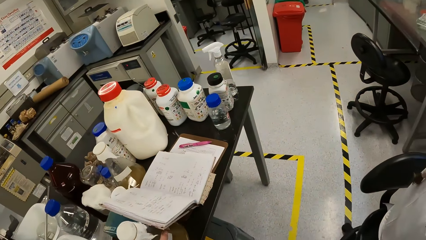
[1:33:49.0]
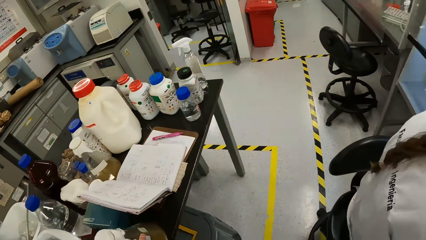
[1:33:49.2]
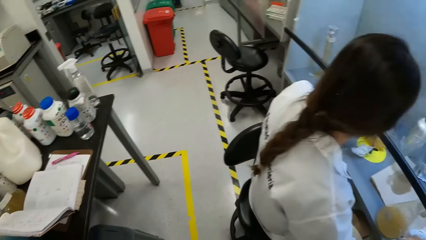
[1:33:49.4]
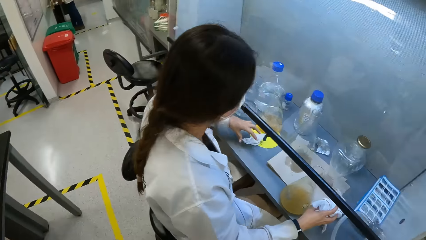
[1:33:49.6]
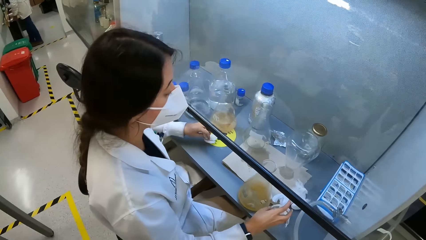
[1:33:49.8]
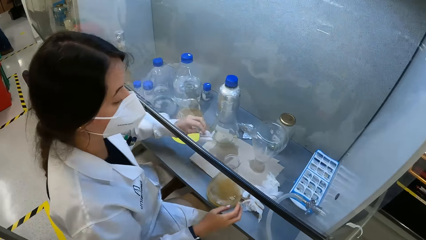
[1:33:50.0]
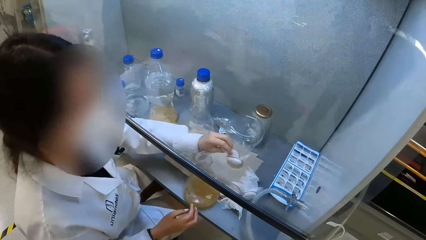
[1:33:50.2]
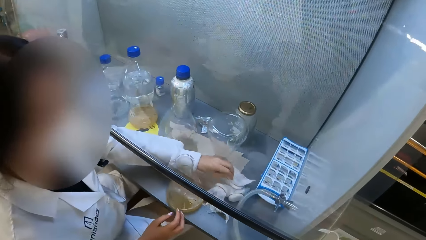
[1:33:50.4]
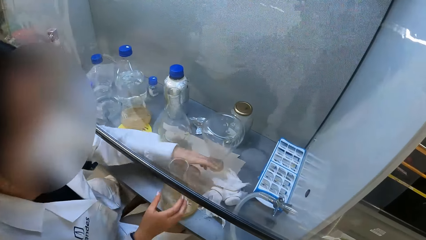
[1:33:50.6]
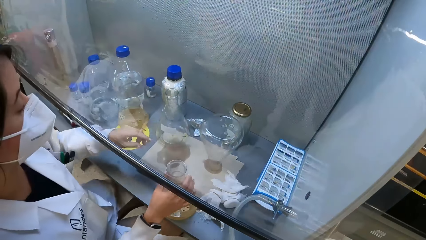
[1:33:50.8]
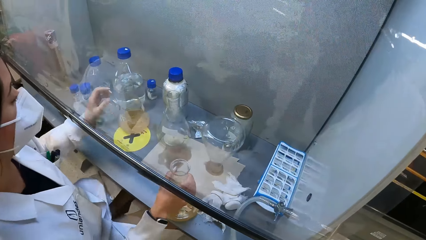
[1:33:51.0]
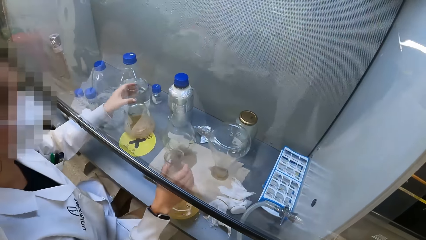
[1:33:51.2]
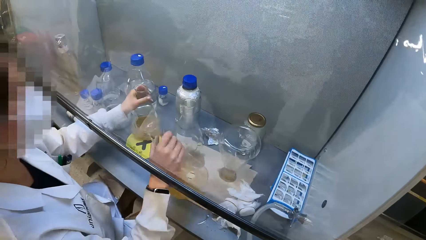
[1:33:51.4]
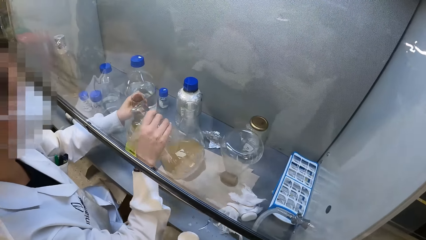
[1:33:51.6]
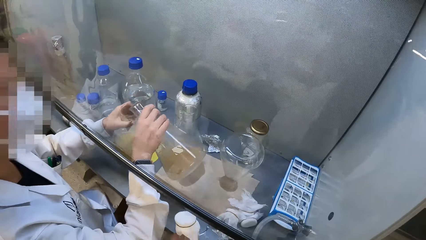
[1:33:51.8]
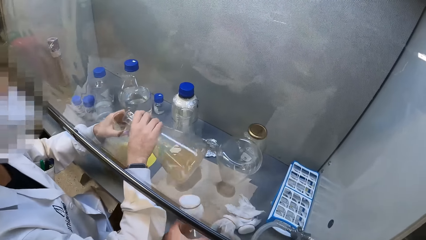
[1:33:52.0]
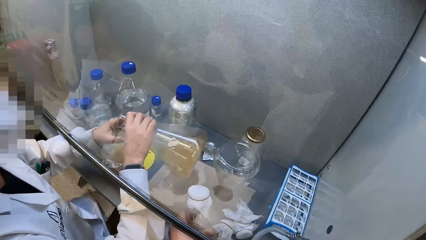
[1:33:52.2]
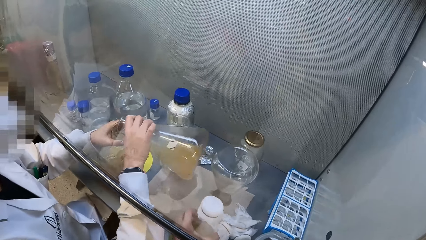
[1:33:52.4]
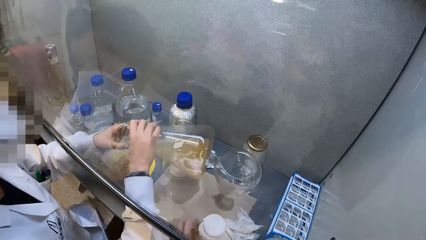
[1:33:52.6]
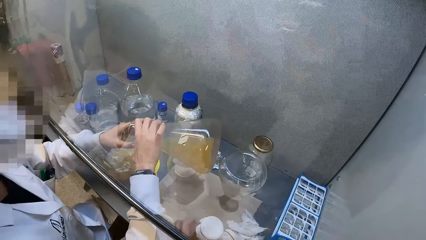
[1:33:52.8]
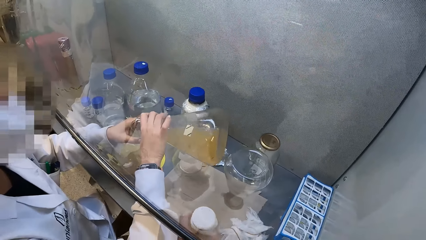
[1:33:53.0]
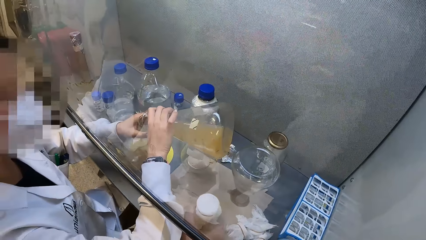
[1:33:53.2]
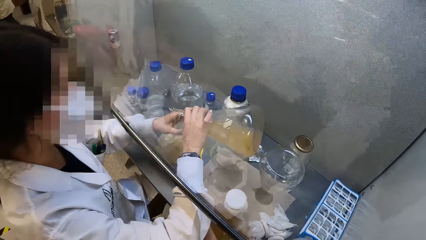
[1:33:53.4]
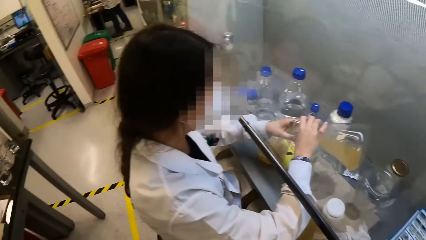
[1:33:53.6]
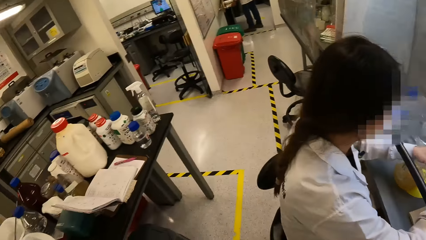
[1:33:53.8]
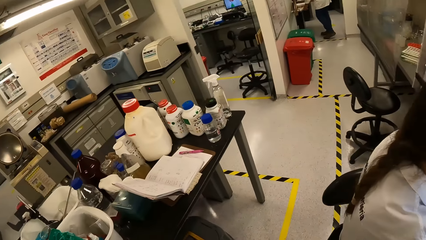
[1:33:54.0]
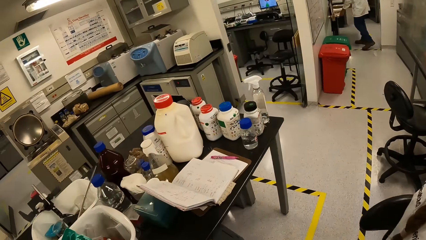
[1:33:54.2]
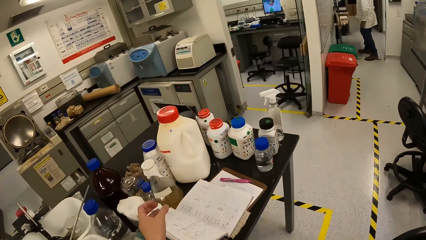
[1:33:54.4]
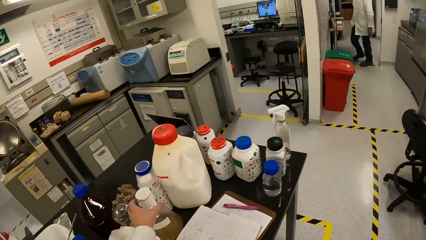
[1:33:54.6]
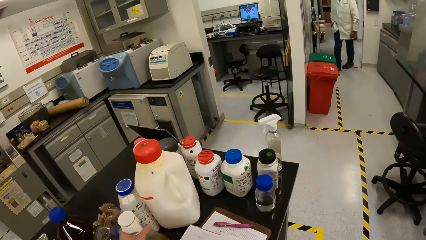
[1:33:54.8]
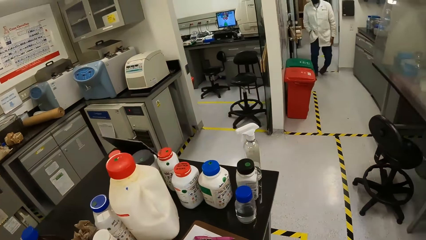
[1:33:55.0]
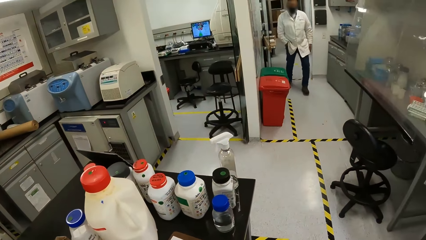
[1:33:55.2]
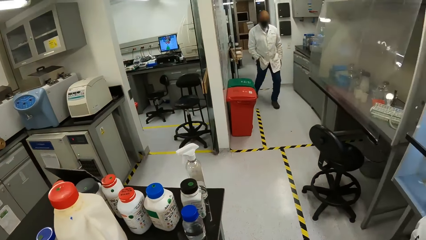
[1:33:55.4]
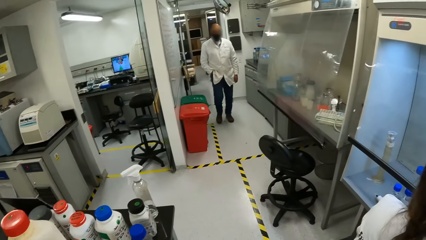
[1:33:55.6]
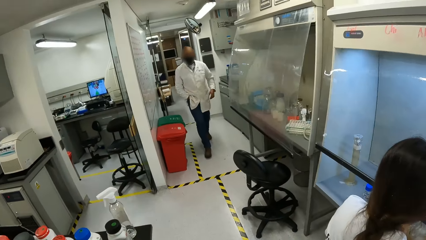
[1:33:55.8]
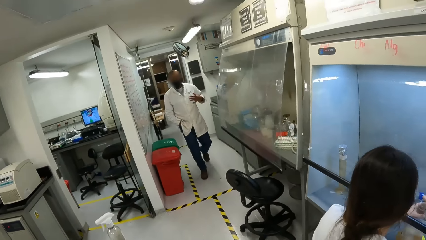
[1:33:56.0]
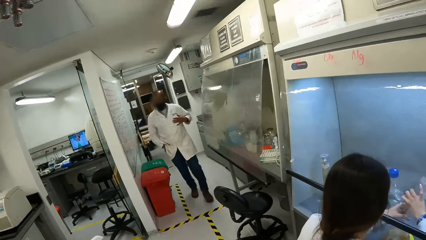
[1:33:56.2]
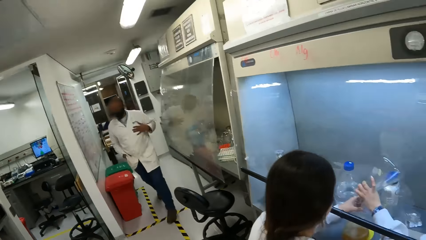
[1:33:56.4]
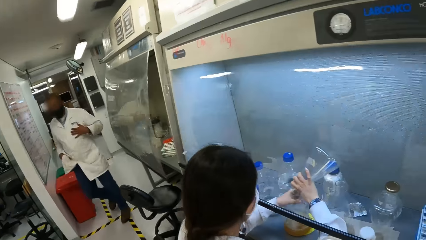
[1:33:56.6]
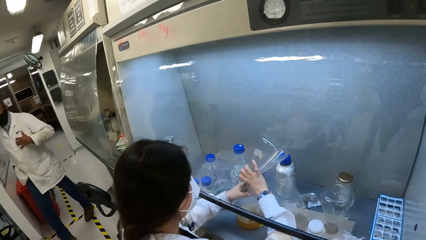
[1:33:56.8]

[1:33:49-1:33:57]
The camera wearer picks up a lab beaker. The woman picks up a cover and puts the napkin with other napkins. She picks up a lab beaker with the right hand, picks up a lab beaker with the left hand and pours a liquid in a lab beaker. The camera wearer puts the lab beaker in the laminar flow cabinet. They pick up a lab beaker and look at a man.

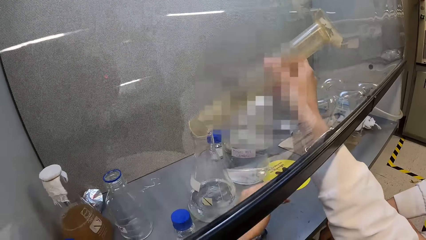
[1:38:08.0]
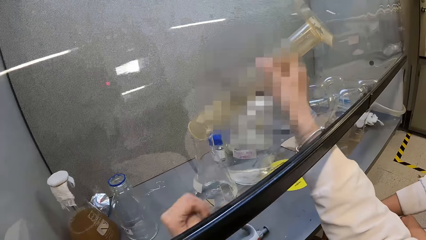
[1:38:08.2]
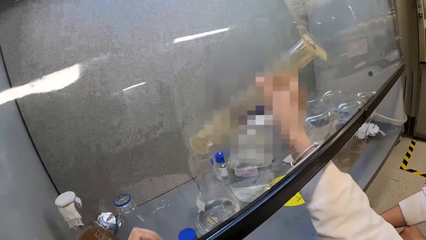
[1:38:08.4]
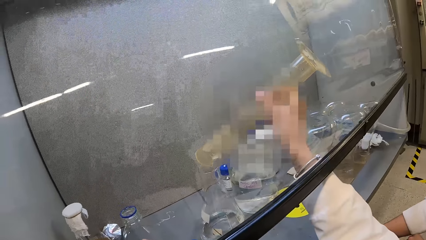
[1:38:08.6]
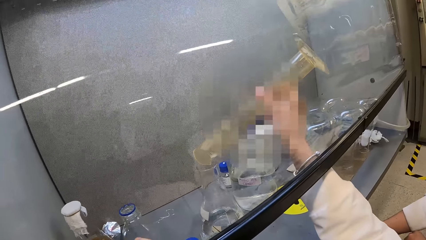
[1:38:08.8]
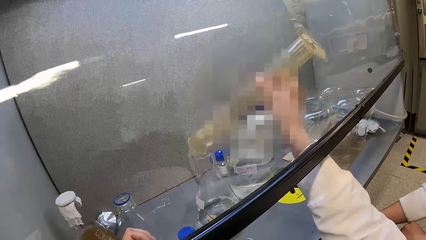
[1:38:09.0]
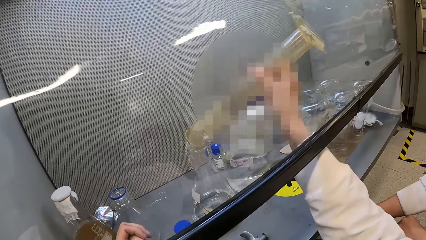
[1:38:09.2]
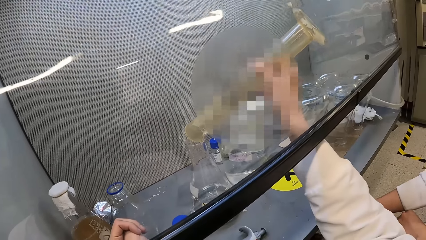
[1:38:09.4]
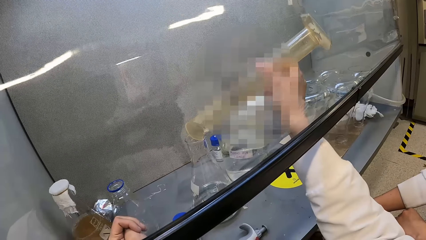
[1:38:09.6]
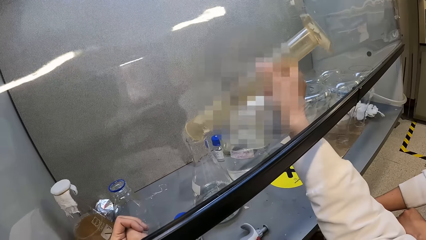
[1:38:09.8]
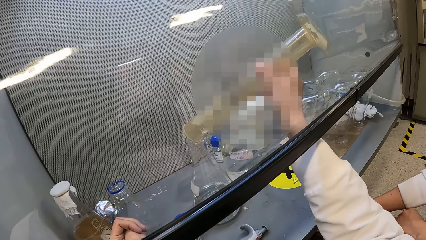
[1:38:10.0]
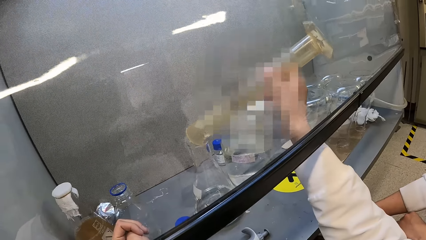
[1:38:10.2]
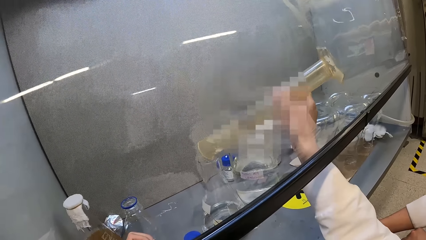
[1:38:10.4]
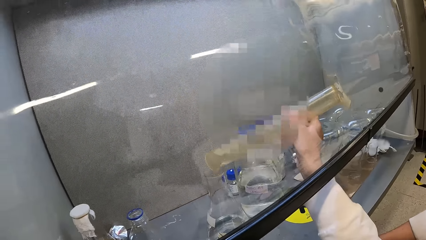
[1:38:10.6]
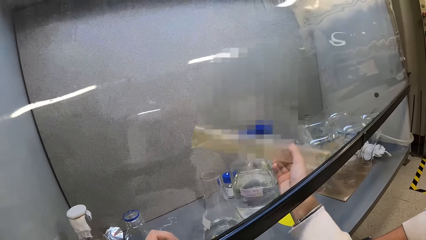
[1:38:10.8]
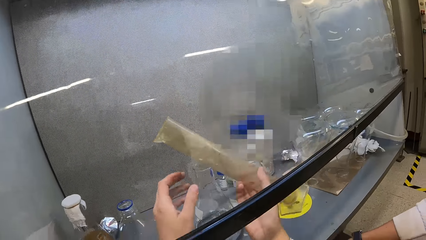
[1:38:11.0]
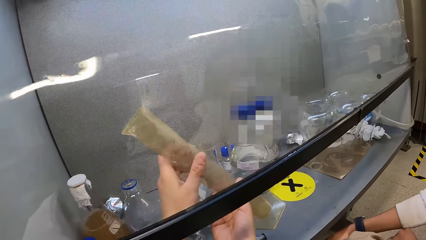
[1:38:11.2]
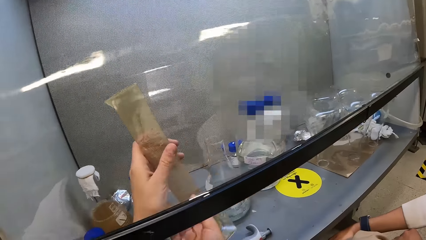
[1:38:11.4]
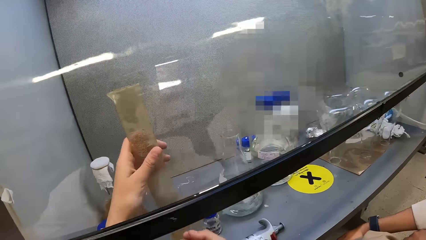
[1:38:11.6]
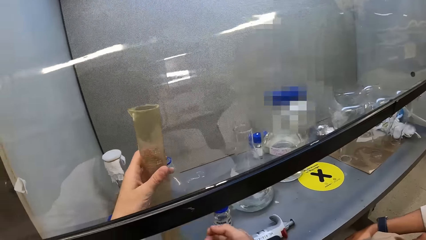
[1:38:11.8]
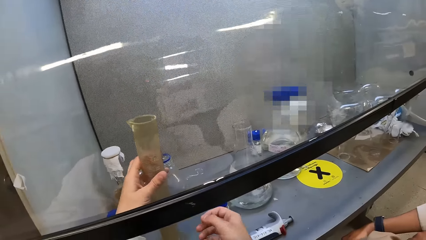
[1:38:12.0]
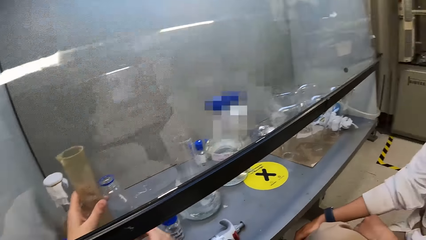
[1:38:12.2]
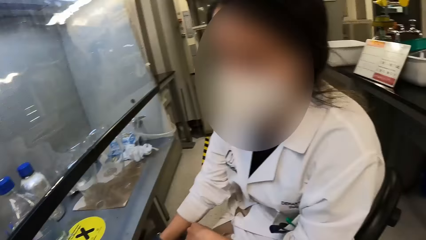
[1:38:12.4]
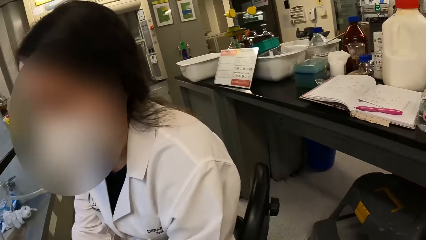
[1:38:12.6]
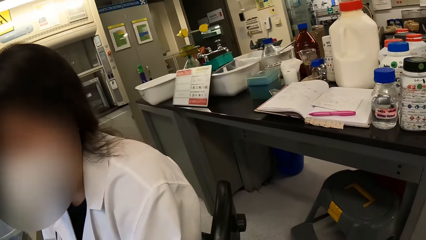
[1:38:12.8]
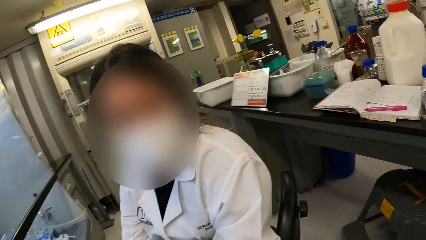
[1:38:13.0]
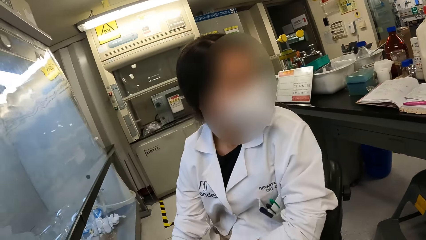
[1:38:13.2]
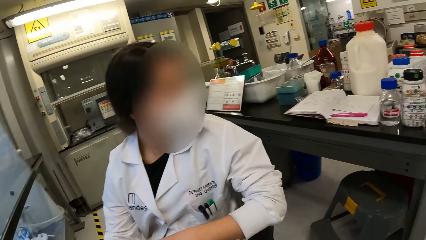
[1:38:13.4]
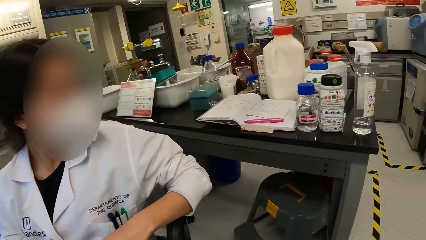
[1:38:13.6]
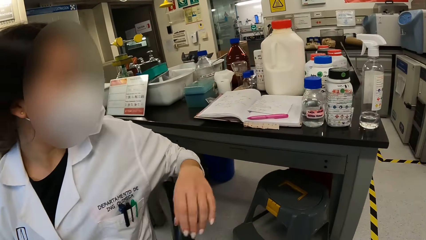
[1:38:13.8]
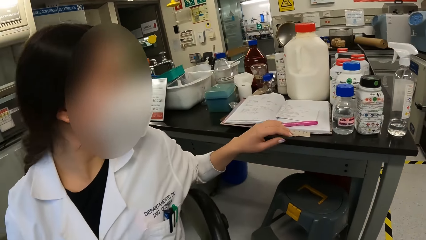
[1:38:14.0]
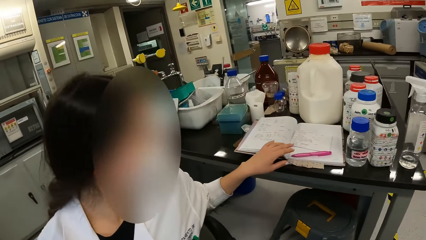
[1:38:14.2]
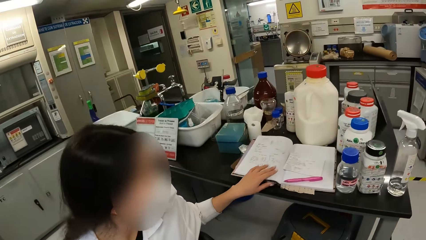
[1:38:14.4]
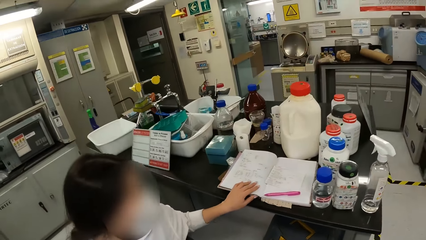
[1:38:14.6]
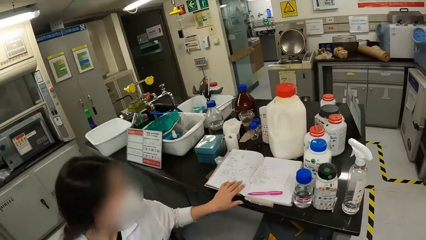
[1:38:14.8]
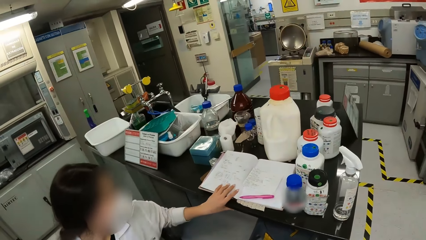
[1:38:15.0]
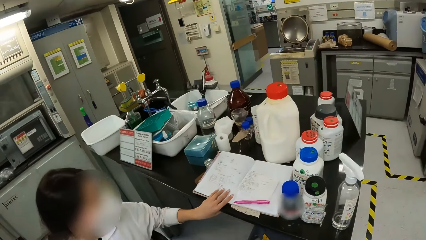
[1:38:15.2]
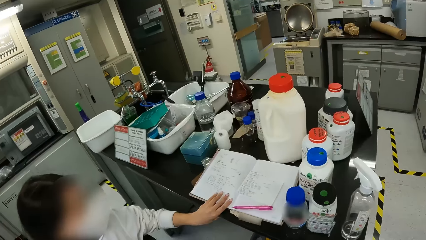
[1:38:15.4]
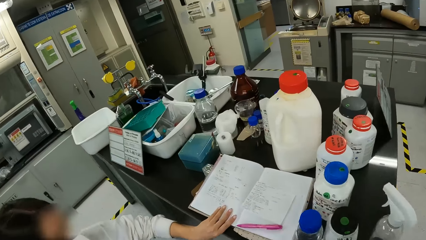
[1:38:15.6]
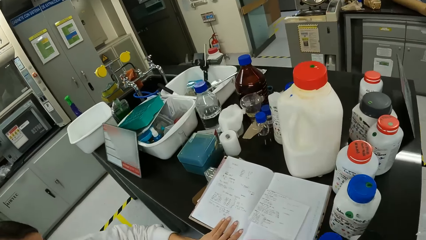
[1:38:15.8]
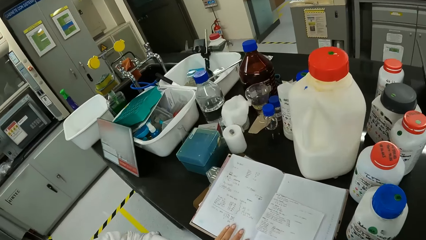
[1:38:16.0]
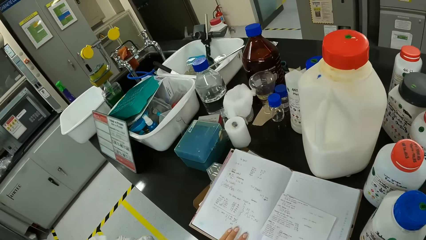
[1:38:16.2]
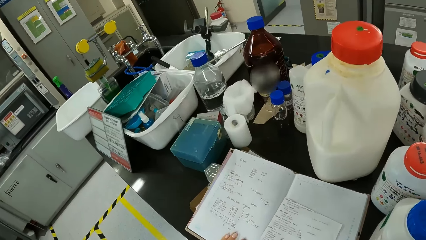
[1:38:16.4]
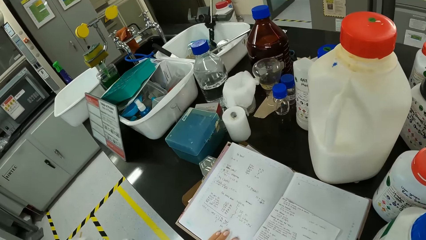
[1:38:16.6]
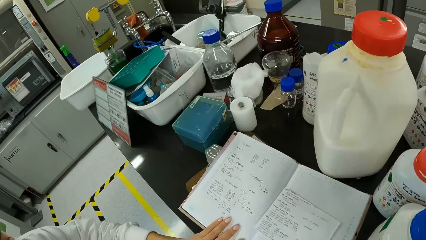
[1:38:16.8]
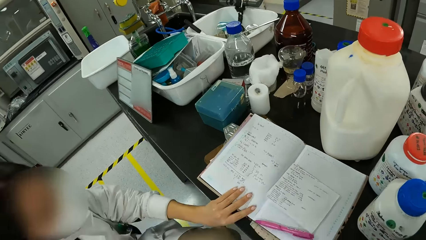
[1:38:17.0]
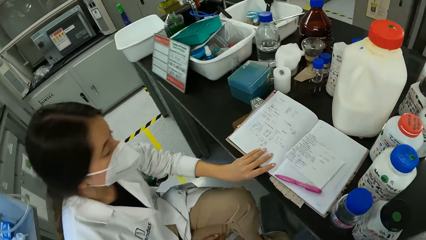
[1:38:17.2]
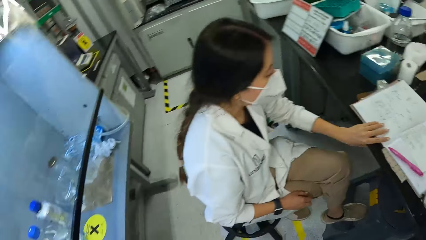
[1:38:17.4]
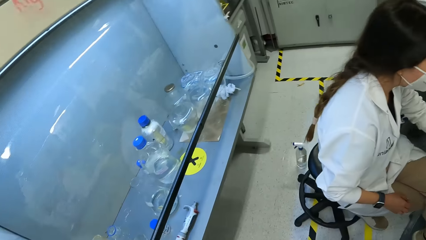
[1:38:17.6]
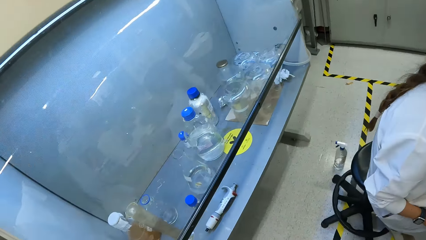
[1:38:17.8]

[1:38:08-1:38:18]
The camera wearer shakes a pipette and puts down the pipette. They talk to a lady and look around a room. The lady holds a book and touches the book. The camera wearer walks around a room and reads the book.
